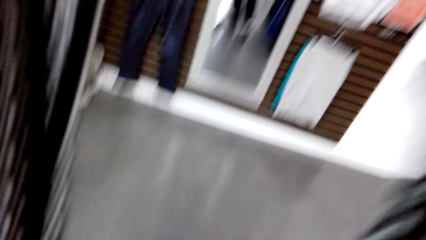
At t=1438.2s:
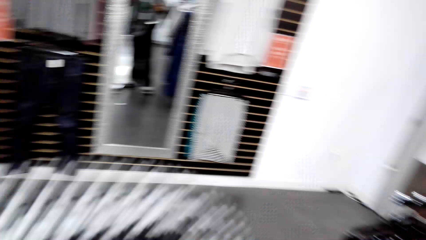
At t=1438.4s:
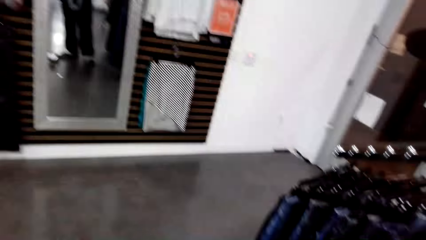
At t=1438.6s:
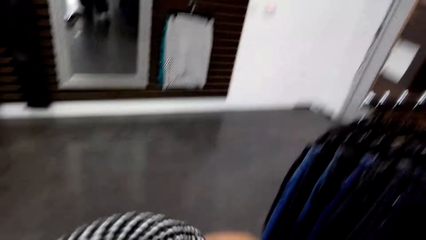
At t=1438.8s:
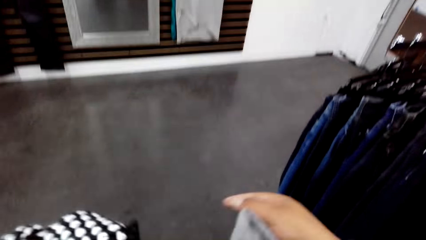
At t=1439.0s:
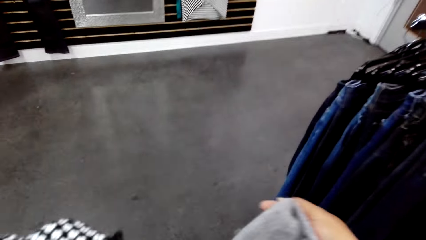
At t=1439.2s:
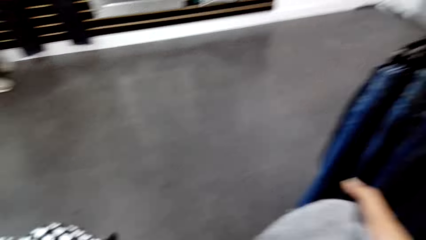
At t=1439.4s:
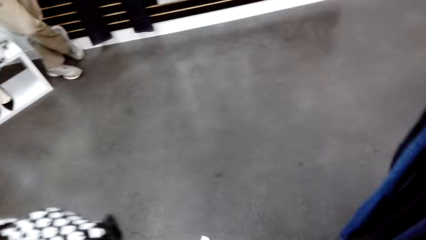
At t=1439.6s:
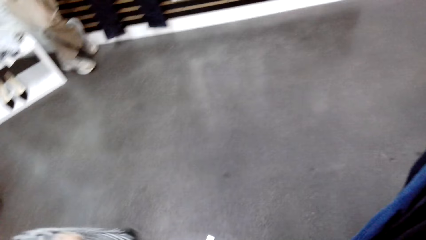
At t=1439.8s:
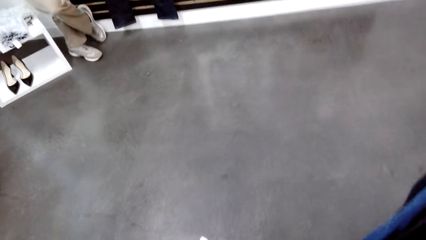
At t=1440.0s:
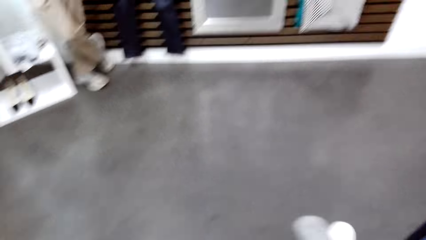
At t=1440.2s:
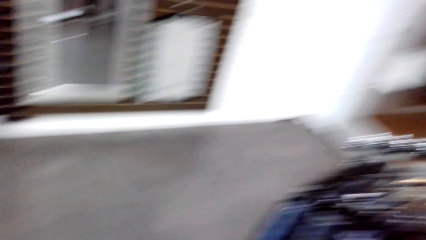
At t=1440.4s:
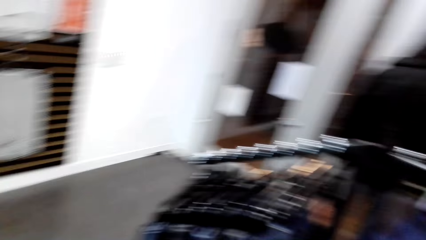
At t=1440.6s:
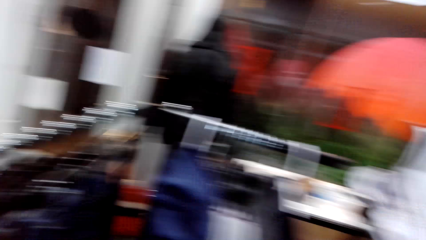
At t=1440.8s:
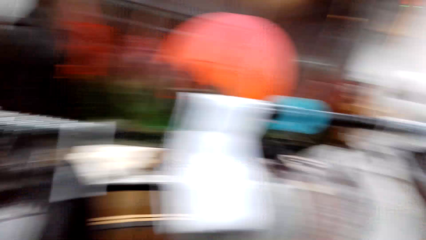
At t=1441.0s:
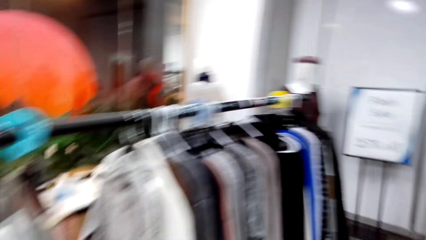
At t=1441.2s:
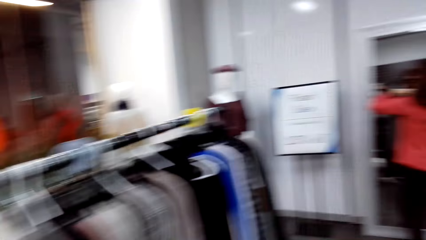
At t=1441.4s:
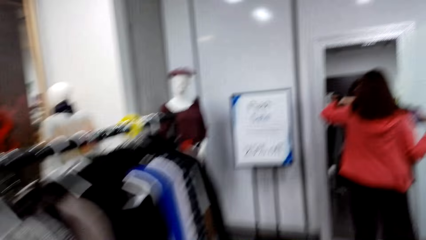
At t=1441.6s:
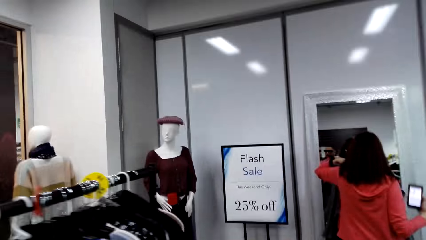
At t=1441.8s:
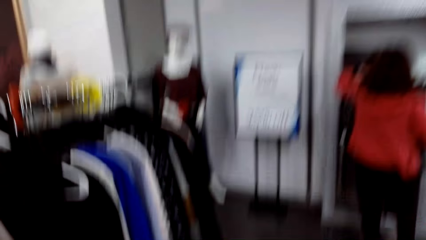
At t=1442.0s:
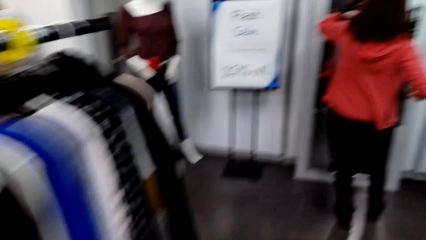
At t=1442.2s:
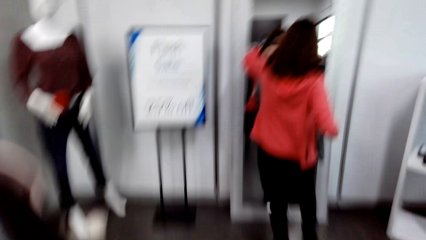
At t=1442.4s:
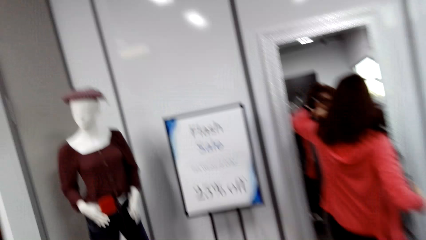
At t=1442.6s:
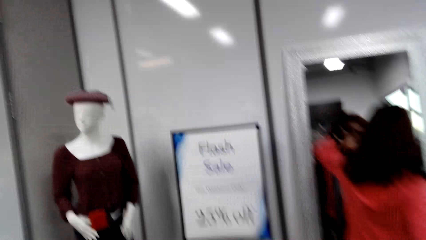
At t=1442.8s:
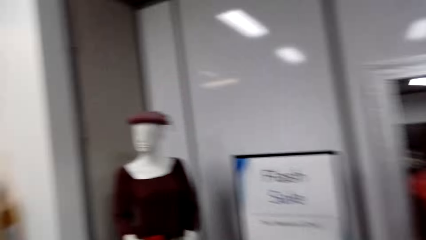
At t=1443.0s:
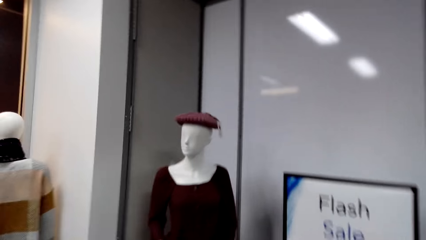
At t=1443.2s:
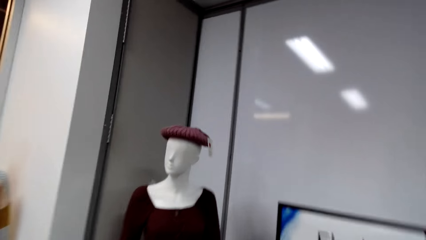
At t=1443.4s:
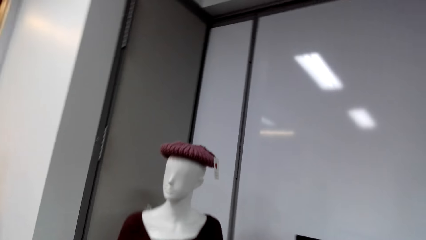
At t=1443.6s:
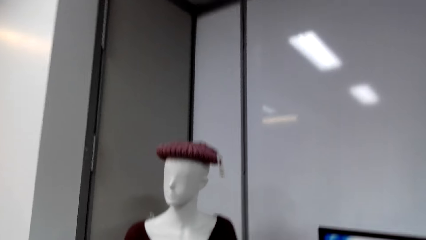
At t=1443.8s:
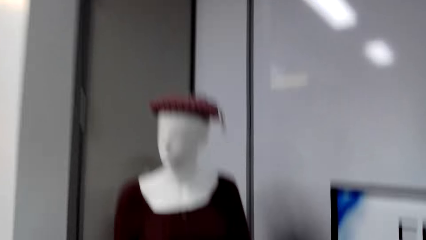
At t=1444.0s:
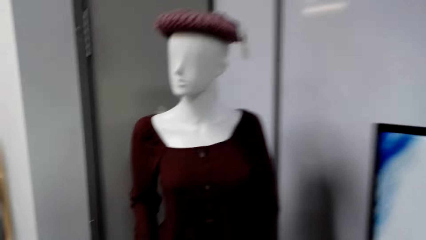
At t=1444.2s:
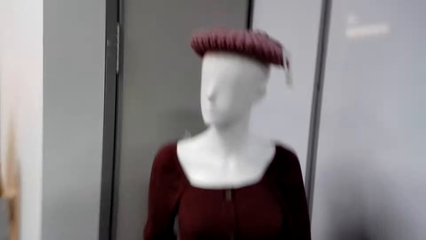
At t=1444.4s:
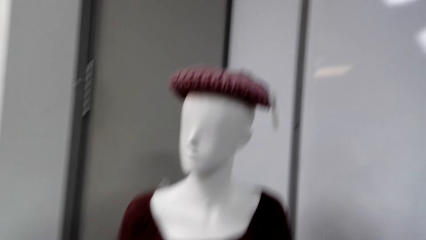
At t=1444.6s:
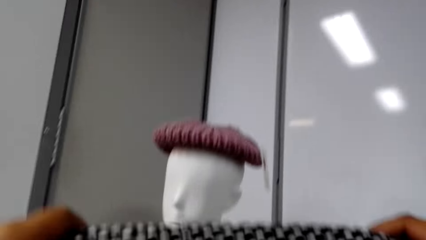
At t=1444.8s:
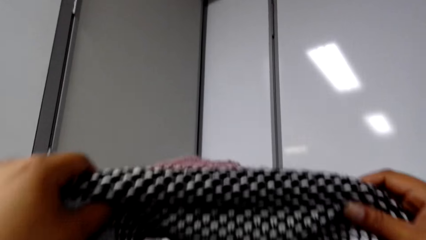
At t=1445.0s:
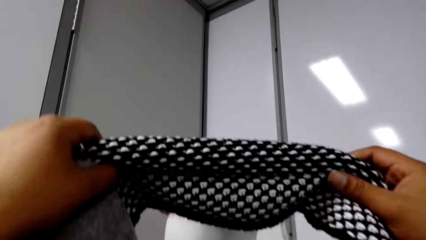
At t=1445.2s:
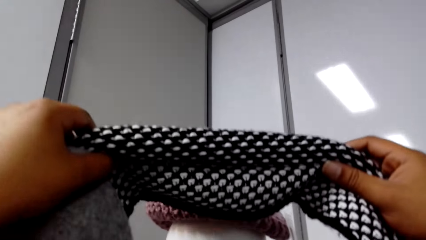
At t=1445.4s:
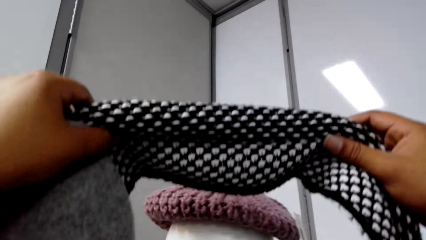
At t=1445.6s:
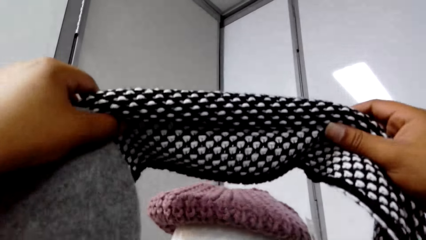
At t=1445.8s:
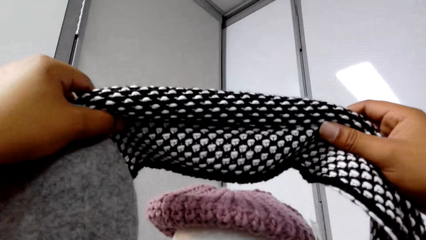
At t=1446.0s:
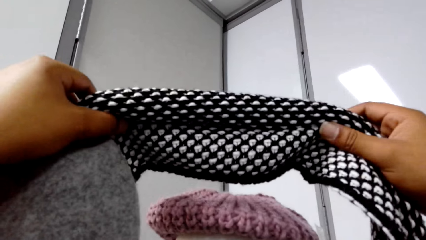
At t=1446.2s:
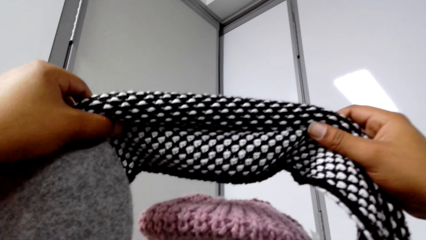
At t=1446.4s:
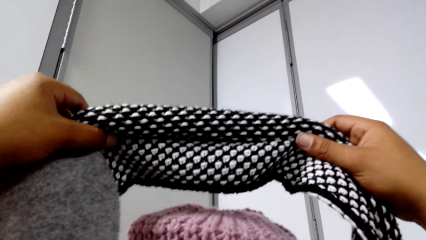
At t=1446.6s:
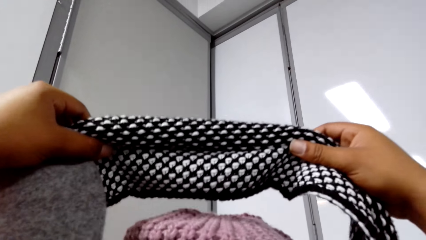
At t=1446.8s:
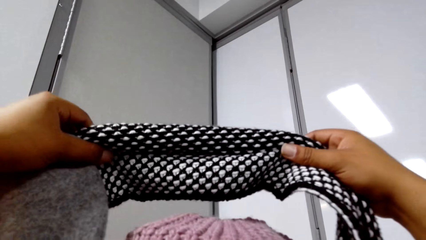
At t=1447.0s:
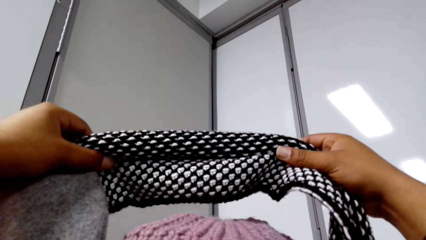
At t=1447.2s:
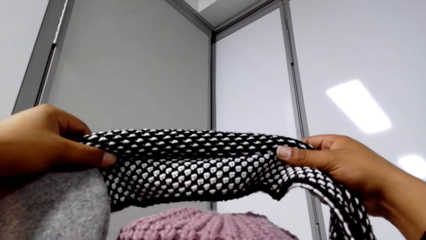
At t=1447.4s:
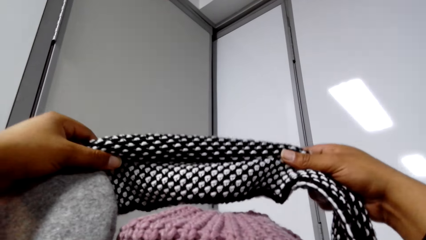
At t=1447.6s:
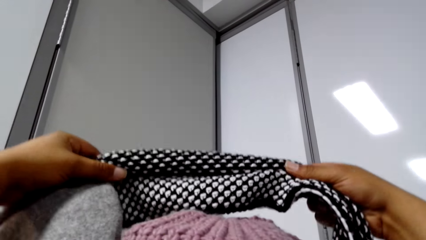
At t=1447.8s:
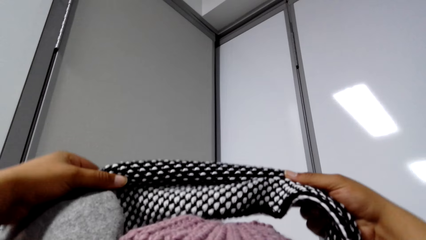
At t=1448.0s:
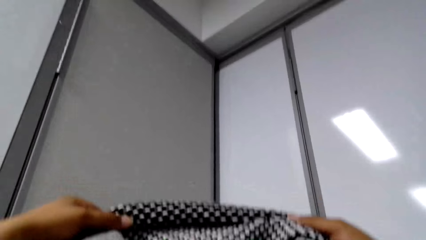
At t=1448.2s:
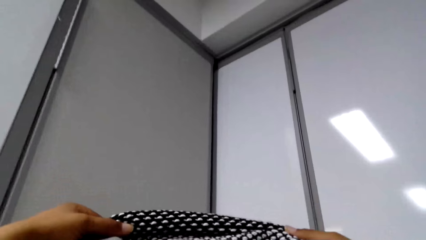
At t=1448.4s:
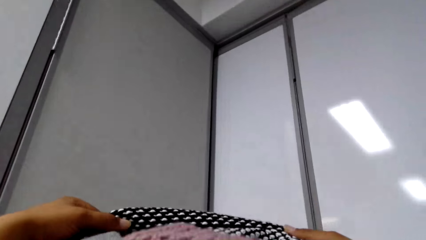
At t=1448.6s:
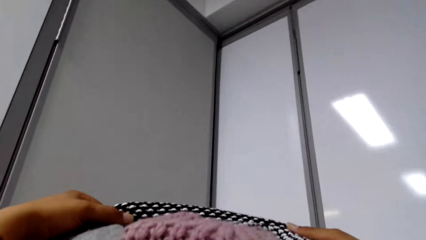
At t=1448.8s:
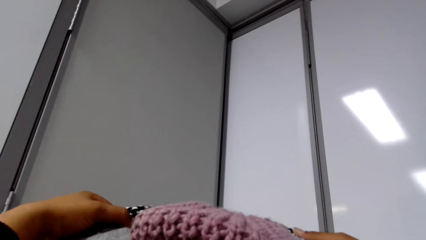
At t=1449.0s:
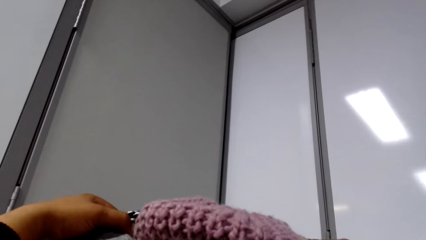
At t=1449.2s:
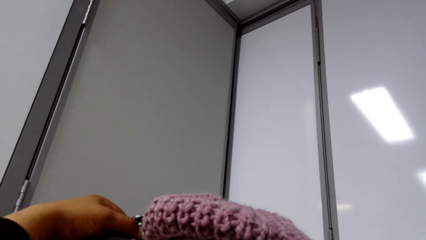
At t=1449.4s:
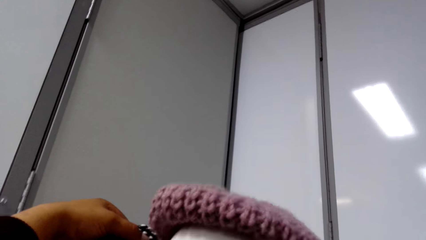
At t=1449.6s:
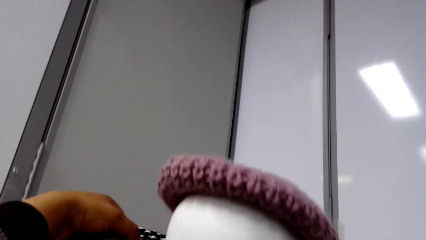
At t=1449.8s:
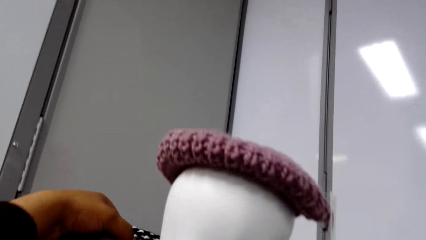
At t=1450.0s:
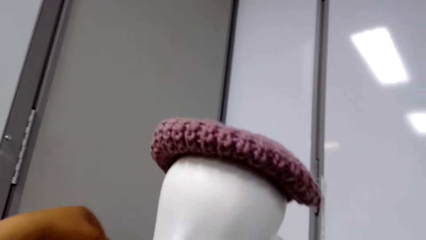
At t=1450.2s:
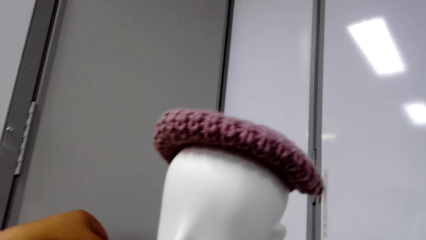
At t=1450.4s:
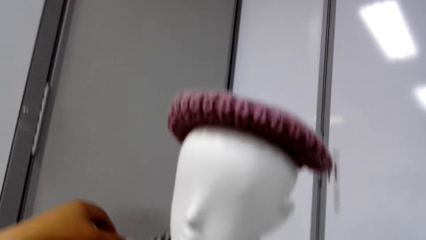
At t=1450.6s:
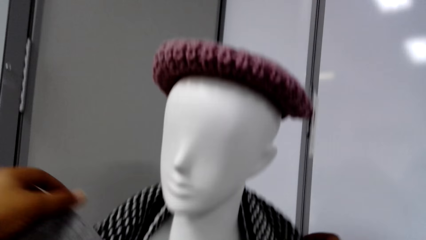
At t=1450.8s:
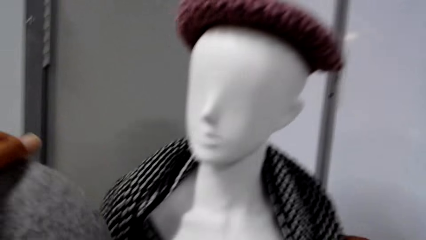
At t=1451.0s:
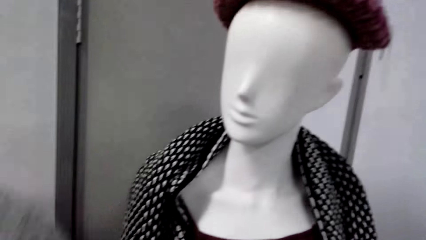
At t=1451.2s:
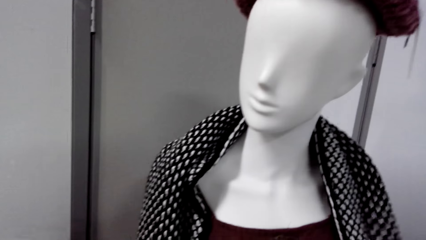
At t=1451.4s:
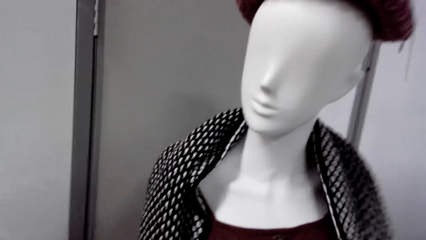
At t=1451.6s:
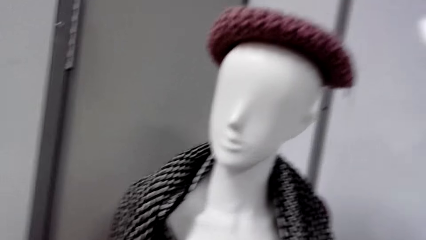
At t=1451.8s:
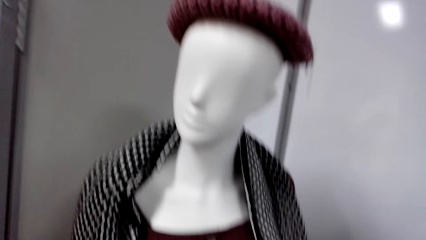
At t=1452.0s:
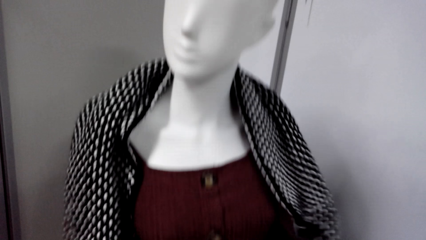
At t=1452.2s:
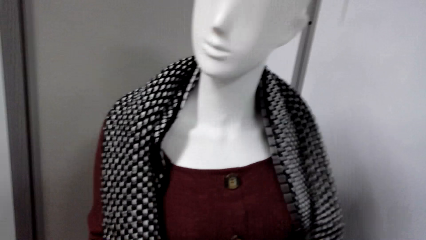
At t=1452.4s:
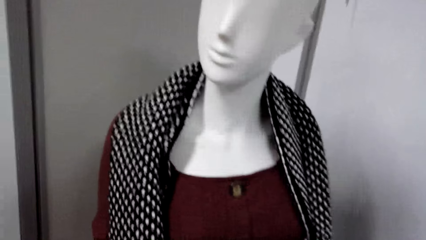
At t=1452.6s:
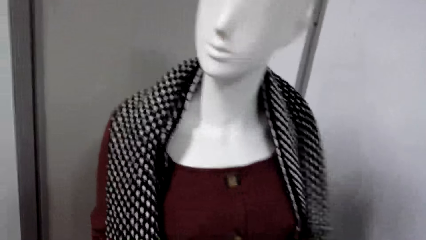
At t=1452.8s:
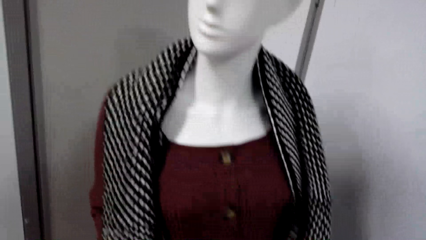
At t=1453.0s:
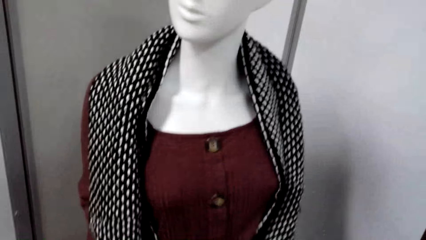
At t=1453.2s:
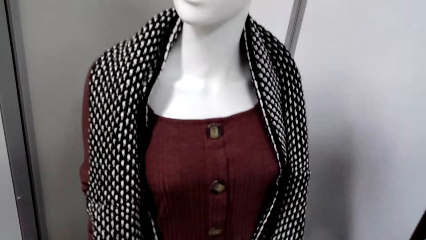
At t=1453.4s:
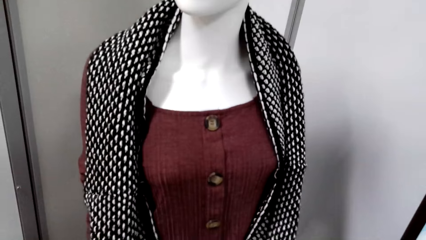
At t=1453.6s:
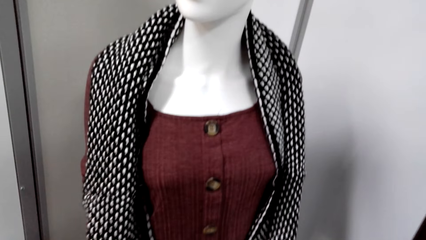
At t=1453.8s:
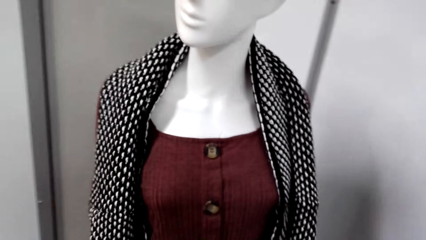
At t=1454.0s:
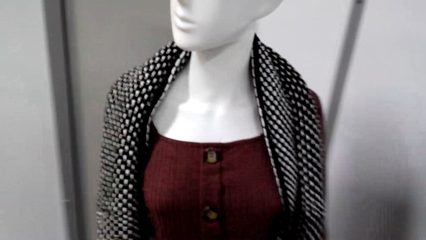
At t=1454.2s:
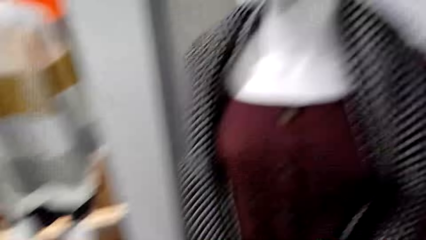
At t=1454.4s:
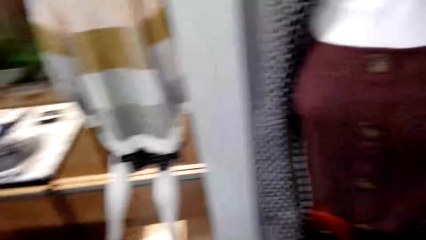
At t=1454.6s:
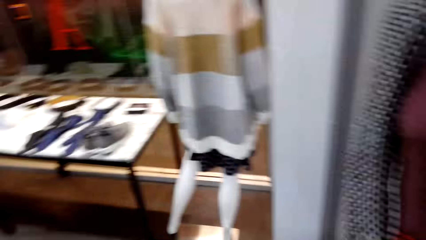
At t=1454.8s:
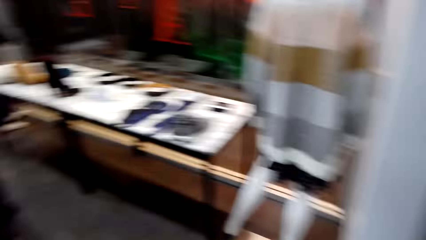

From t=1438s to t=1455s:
The camera wearer walks around. They hold a scarf with both hands. They hang the scarf on a mannequin with both hands.
